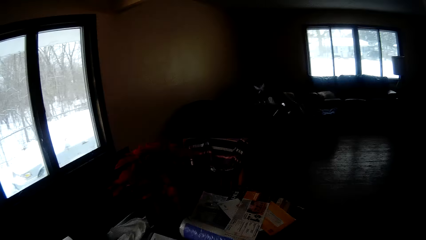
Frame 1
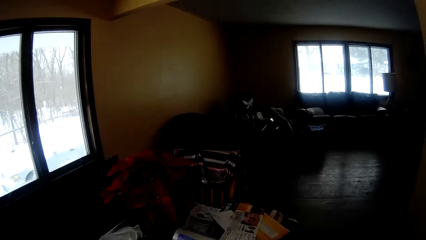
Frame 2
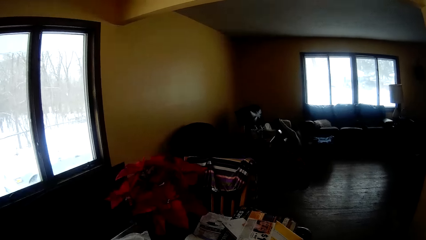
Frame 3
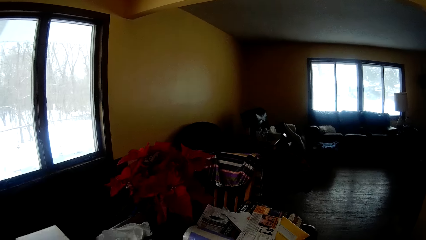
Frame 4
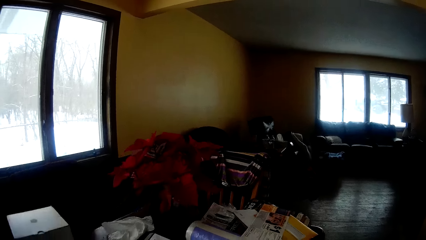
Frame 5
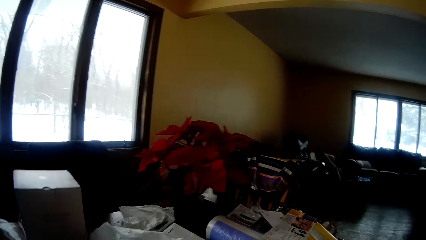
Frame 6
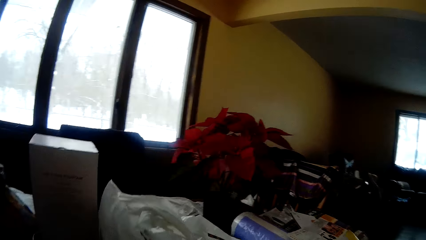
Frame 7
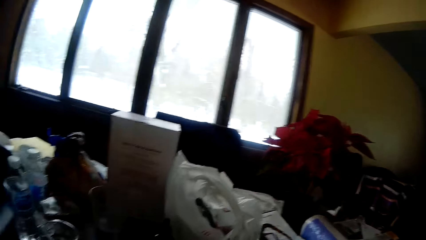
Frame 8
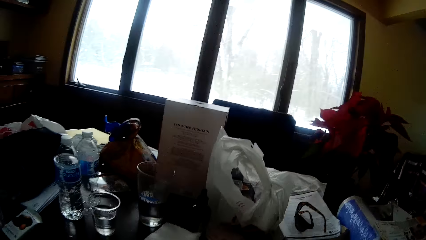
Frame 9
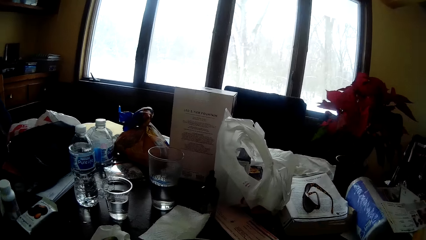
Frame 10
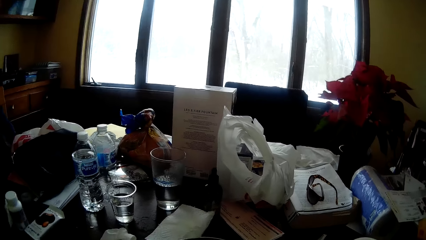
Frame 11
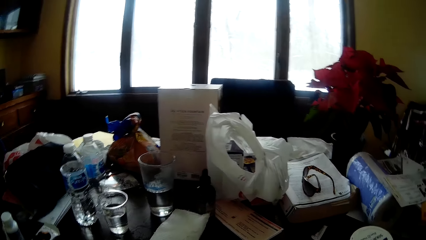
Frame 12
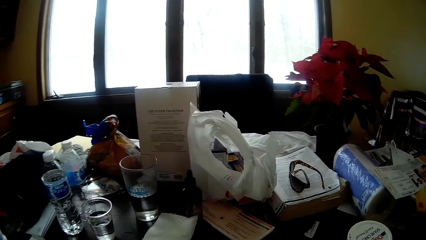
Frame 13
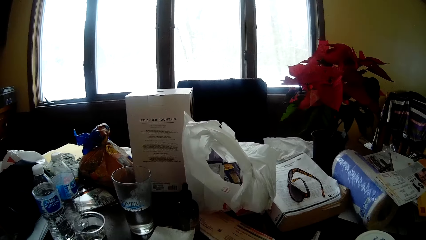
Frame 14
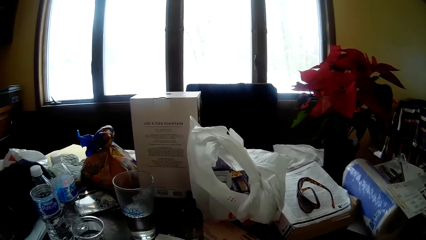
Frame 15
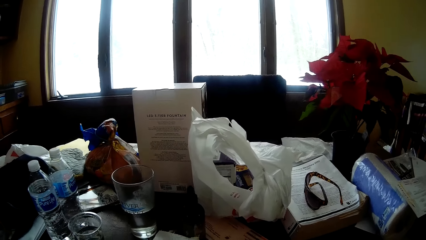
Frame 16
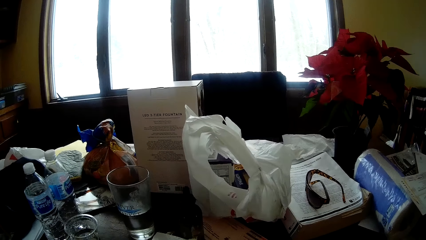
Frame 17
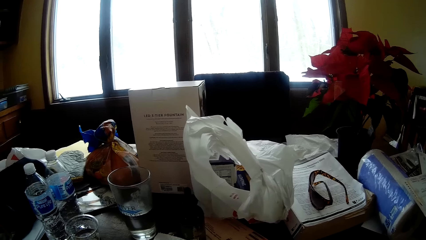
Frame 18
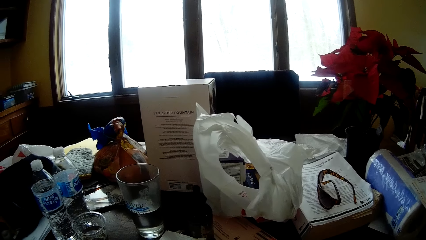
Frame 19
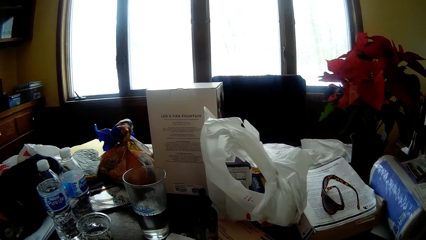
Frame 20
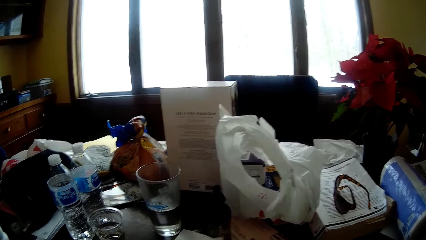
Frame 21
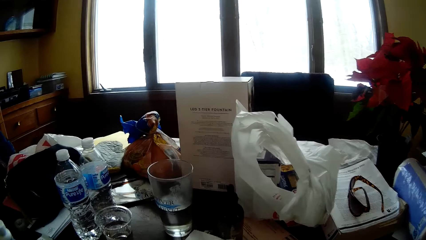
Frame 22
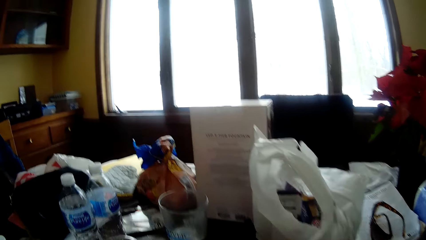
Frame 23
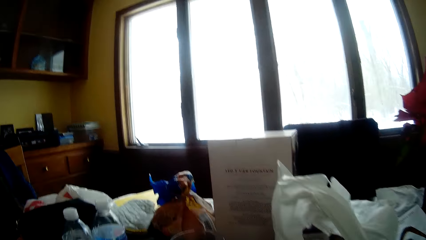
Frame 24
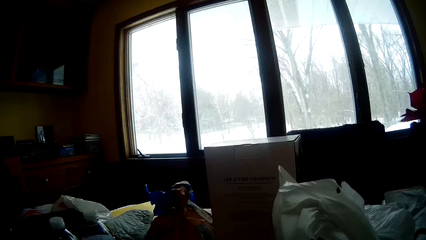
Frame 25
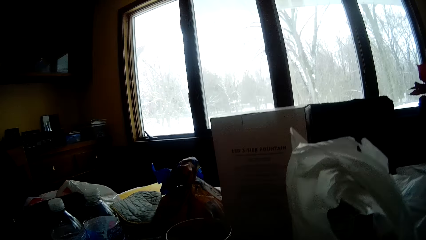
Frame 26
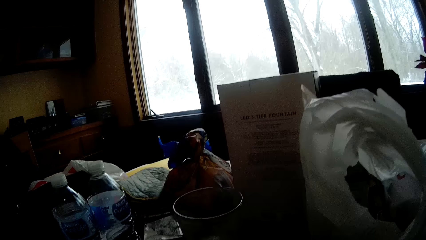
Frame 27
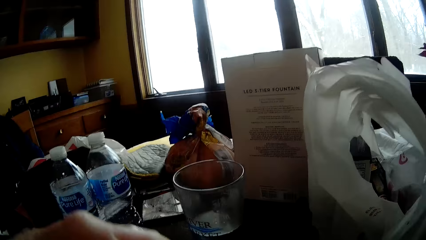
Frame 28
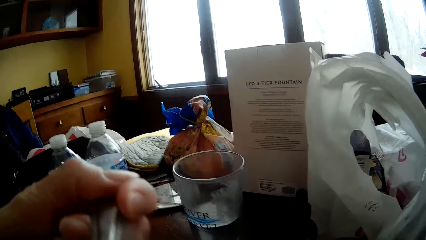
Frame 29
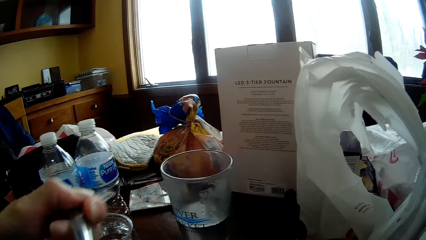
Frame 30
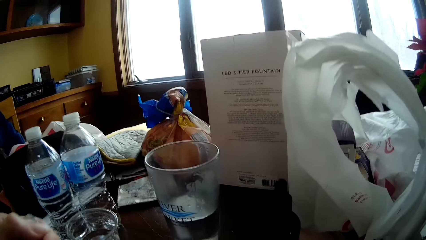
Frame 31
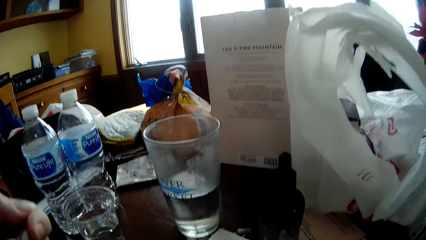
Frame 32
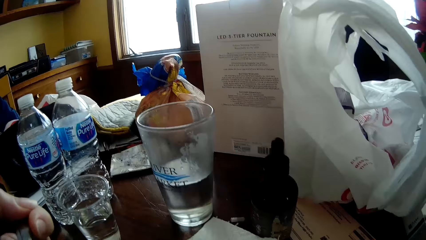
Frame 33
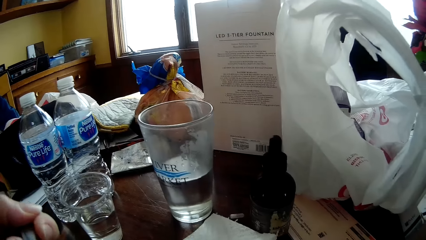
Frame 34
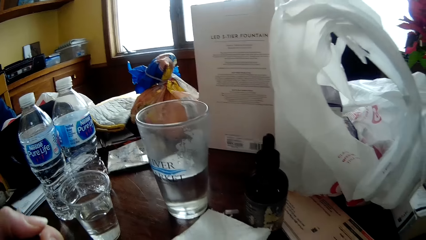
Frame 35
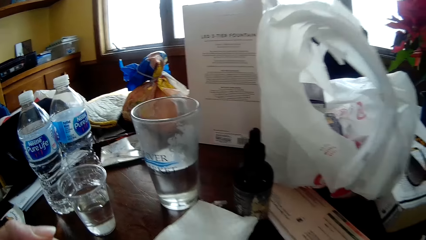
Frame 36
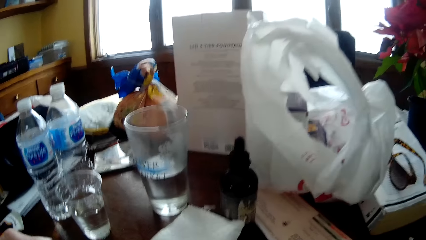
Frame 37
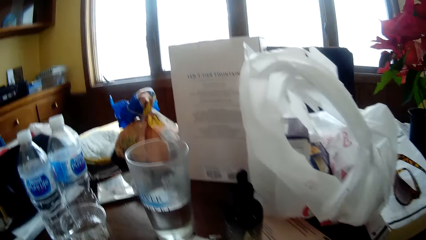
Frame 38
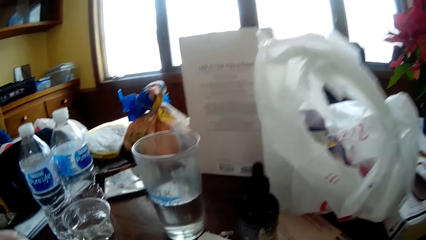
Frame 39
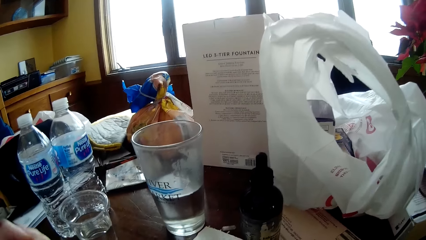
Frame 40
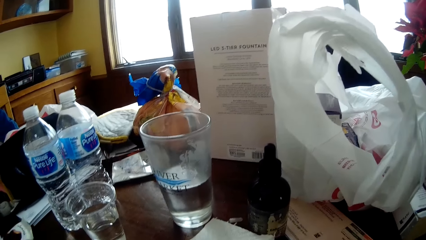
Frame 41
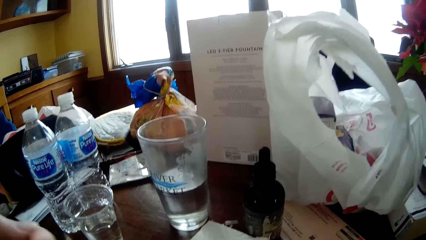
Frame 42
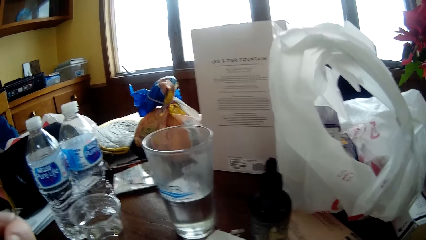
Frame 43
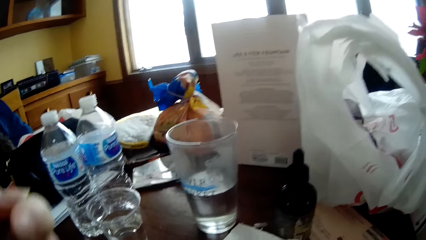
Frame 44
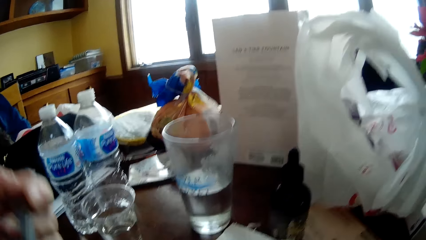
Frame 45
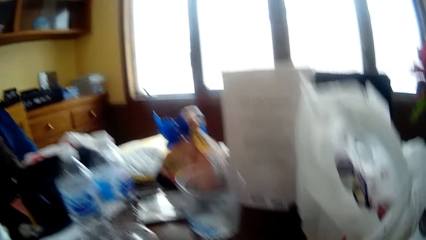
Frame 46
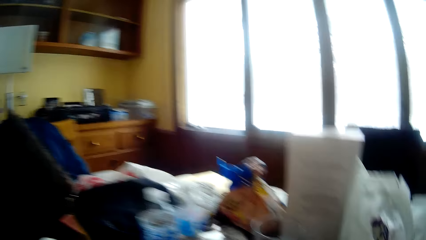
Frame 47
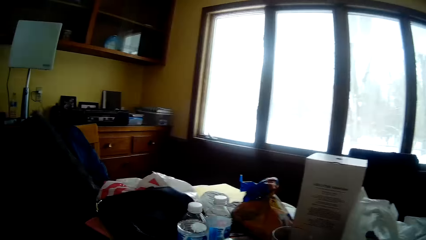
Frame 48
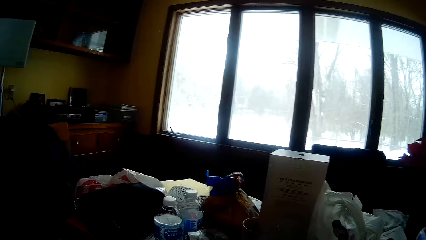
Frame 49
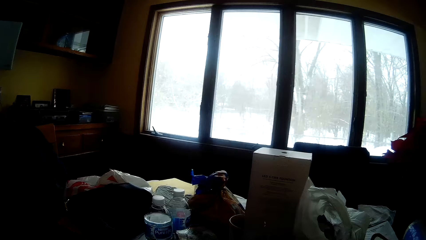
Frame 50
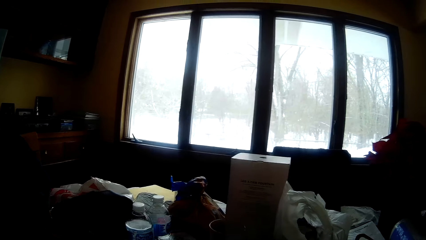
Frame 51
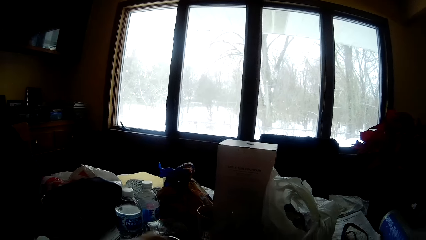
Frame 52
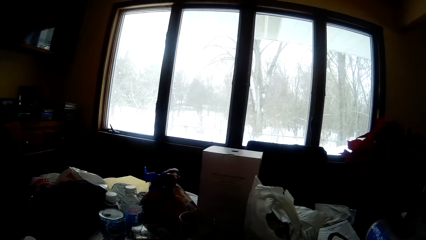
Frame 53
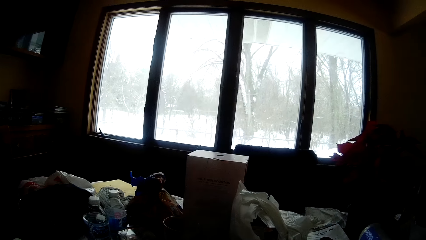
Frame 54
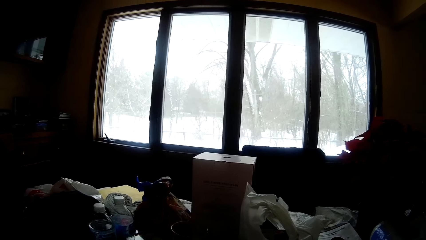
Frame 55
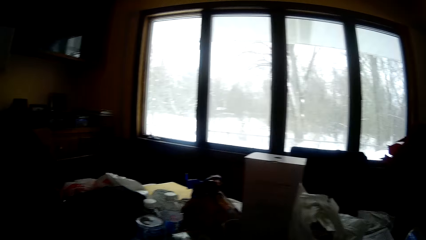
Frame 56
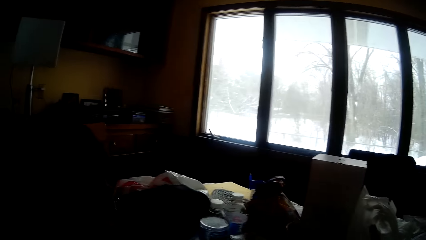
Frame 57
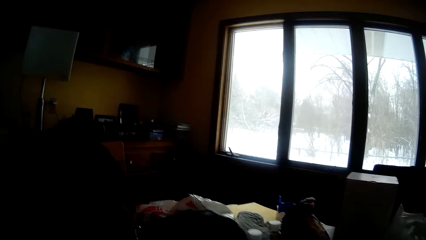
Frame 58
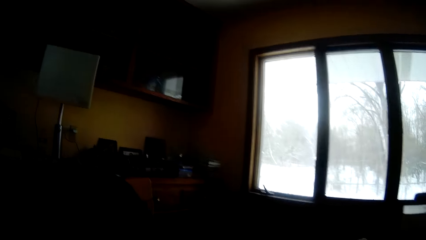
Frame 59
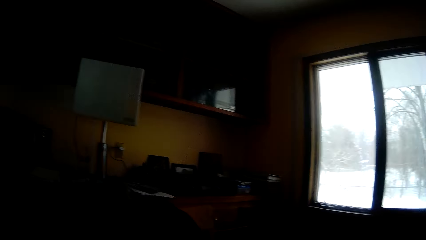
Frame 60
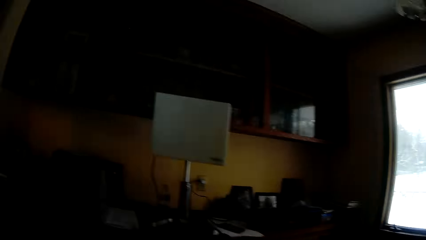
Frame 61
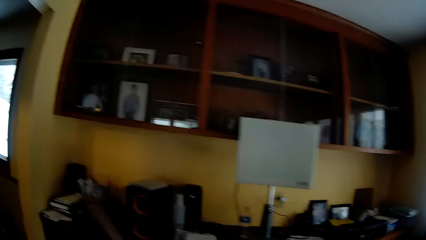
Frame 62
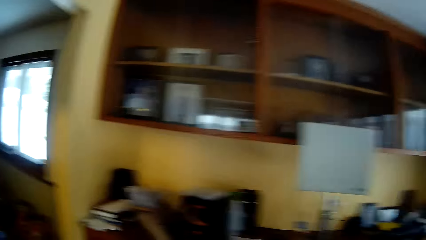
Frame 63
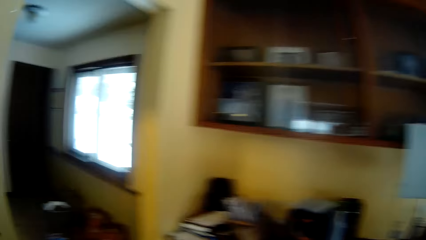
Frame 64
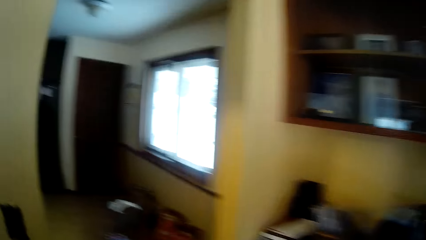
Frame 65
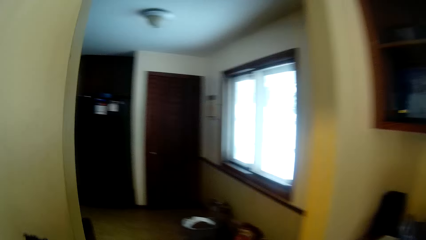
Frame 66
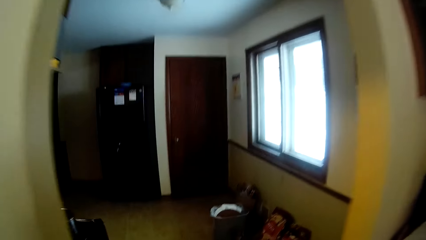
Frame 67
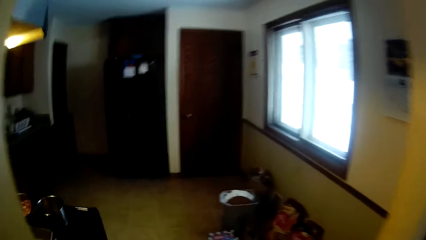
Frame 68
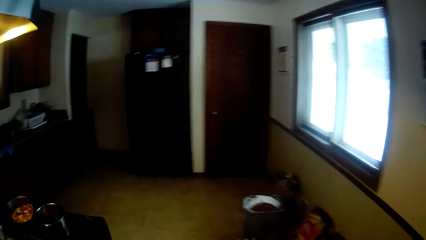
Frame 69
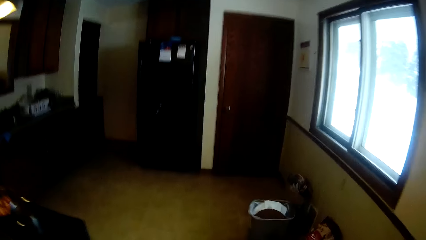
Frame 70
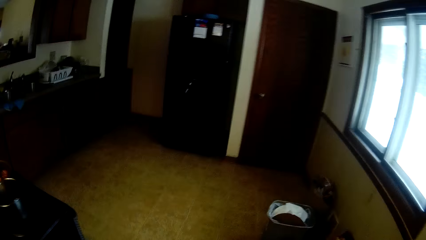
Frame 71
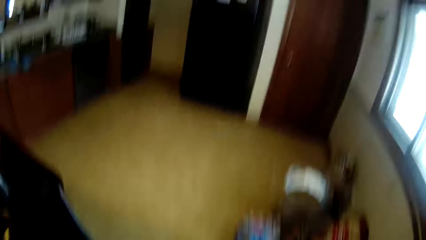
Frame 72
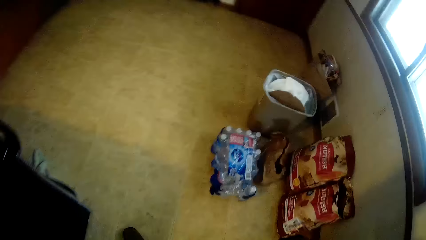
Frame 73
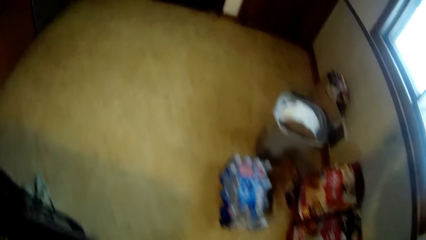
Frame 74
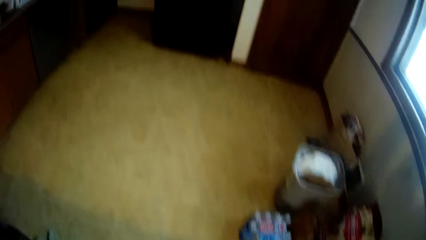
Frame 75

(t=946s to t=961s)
The camera wearer moves the spoon with their left hand. They remove the spoon from their mouth. They put the spoon in their mouth. They walk into a kitchen.
